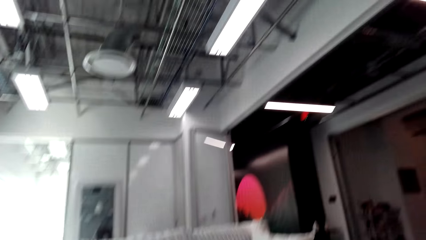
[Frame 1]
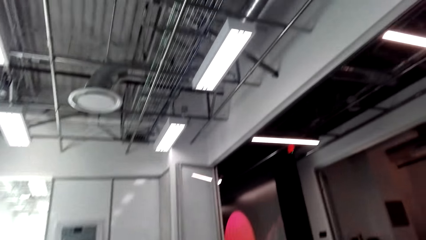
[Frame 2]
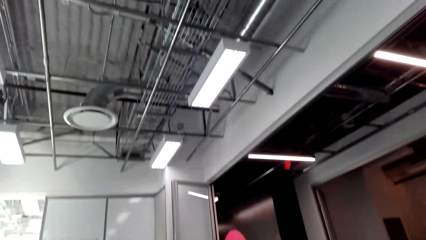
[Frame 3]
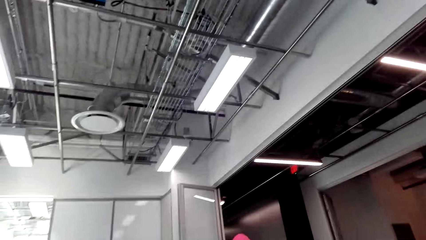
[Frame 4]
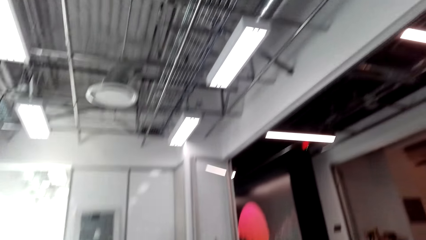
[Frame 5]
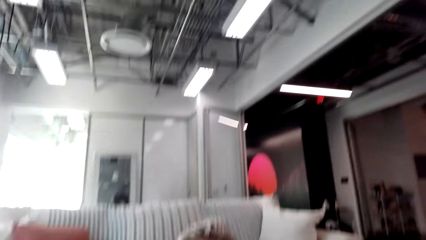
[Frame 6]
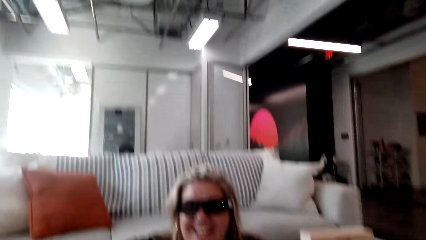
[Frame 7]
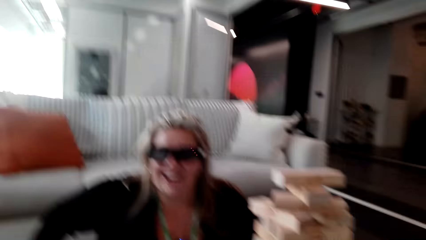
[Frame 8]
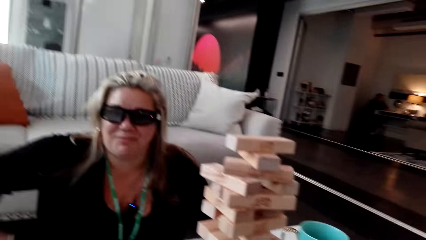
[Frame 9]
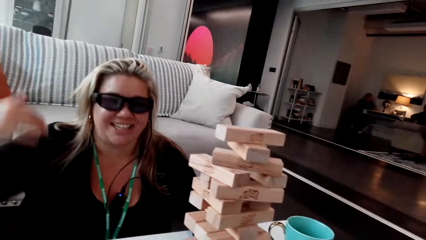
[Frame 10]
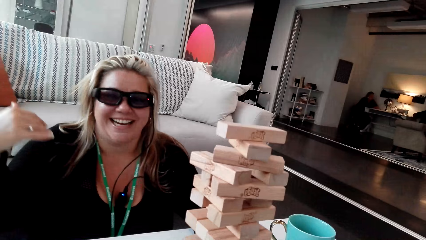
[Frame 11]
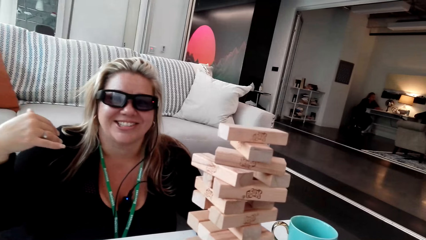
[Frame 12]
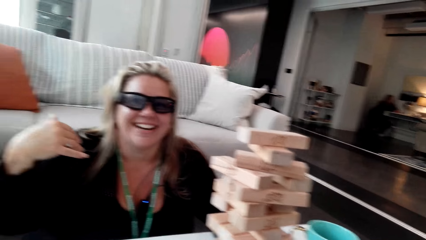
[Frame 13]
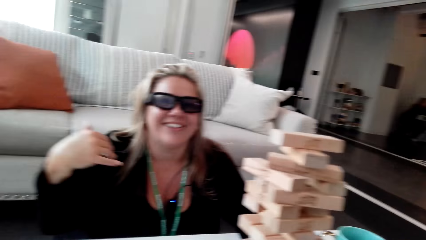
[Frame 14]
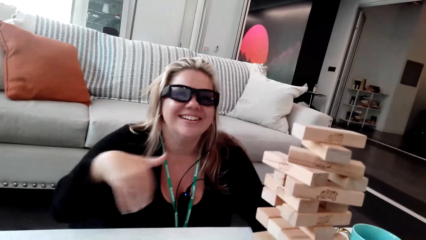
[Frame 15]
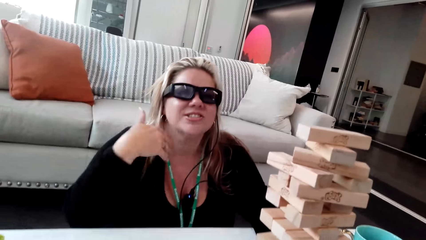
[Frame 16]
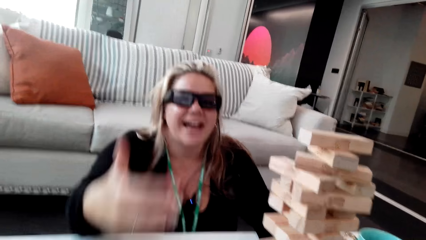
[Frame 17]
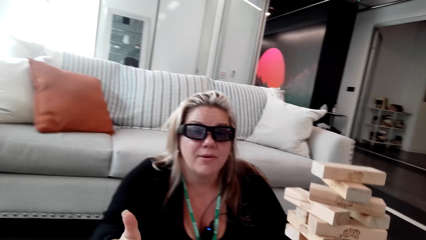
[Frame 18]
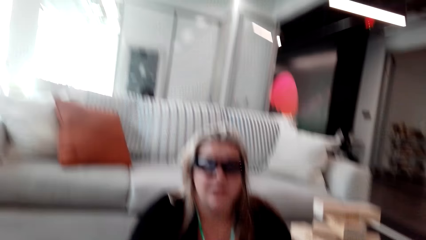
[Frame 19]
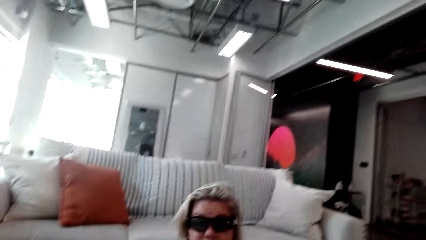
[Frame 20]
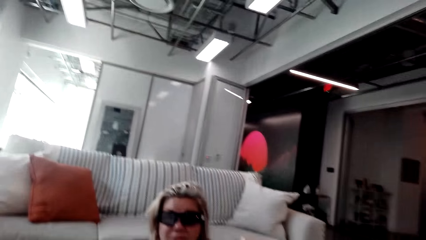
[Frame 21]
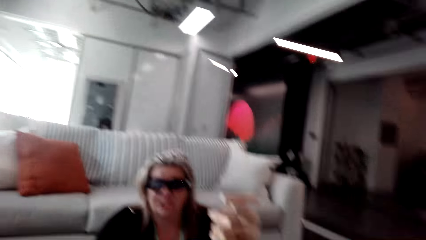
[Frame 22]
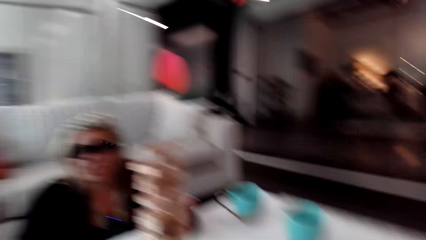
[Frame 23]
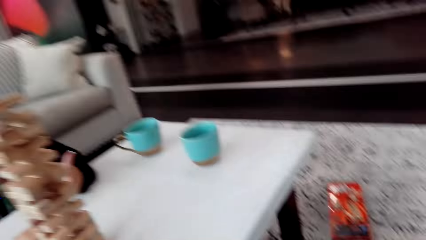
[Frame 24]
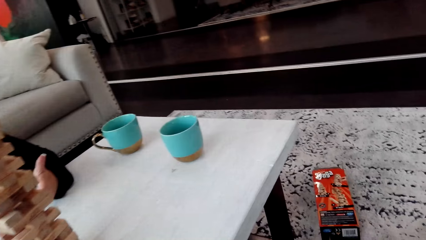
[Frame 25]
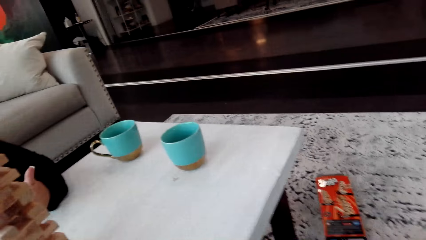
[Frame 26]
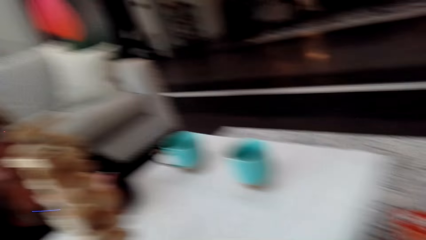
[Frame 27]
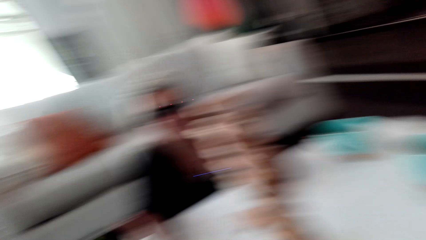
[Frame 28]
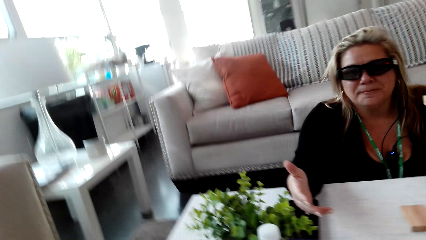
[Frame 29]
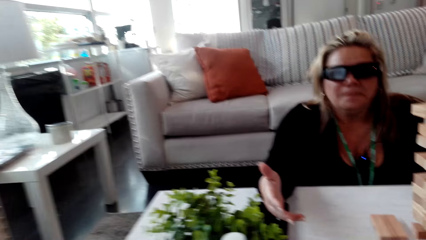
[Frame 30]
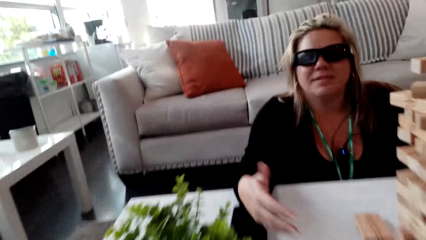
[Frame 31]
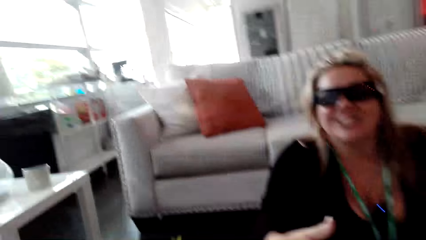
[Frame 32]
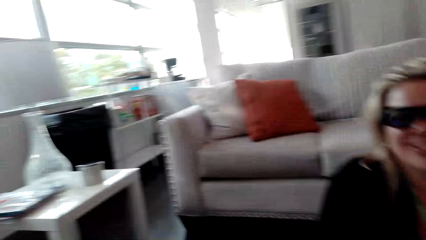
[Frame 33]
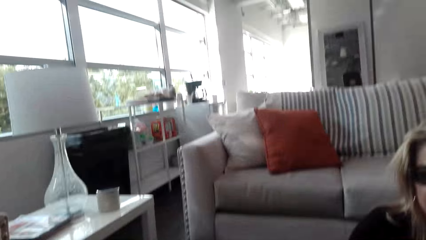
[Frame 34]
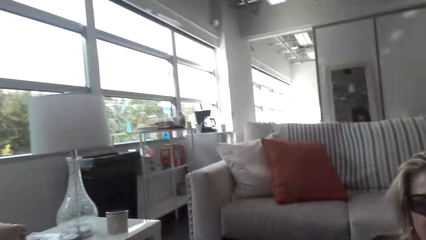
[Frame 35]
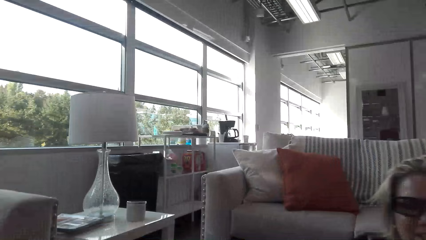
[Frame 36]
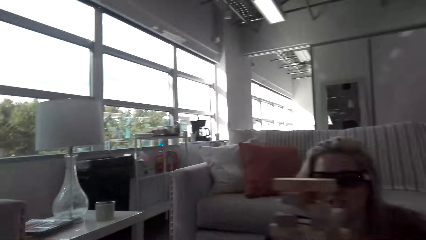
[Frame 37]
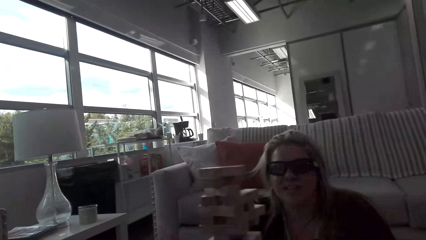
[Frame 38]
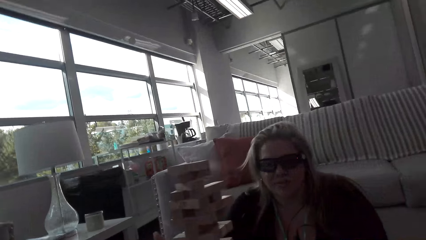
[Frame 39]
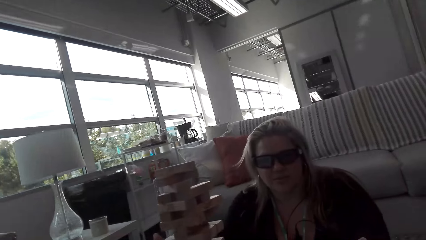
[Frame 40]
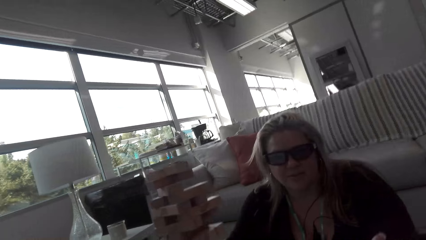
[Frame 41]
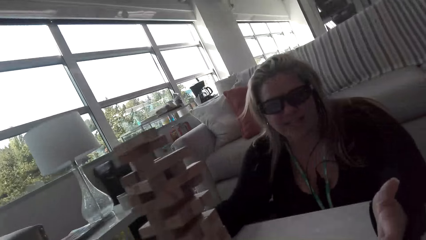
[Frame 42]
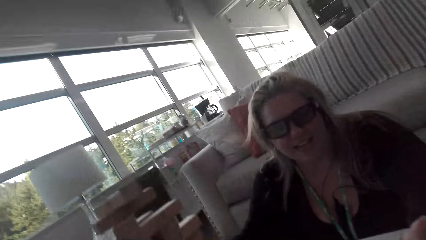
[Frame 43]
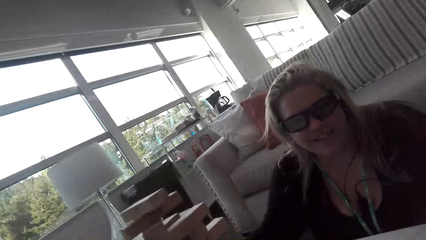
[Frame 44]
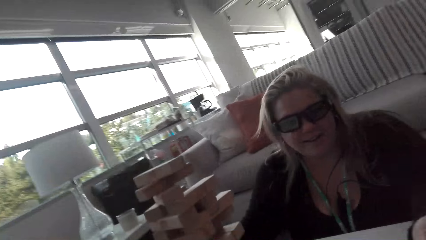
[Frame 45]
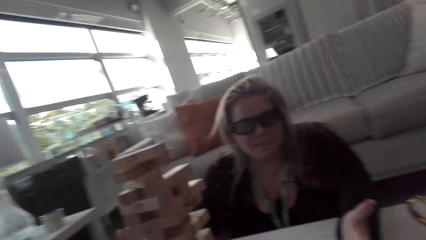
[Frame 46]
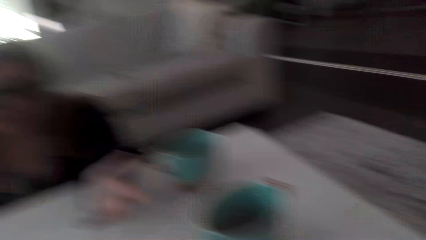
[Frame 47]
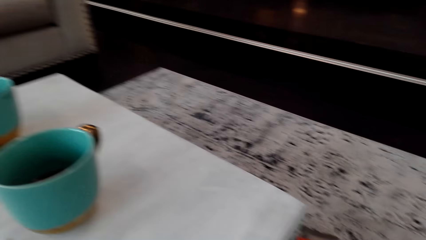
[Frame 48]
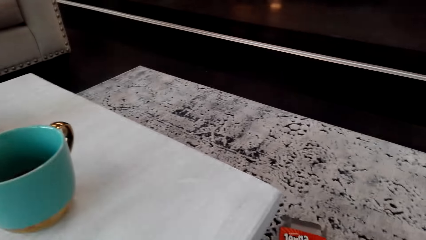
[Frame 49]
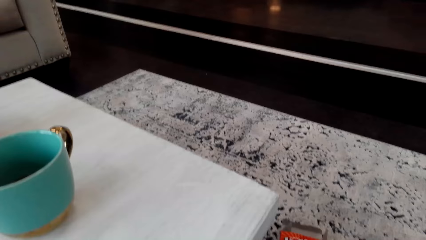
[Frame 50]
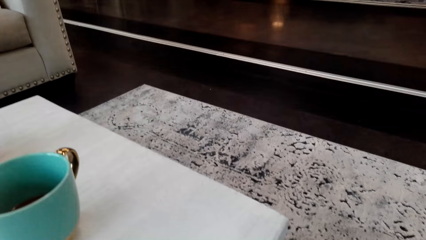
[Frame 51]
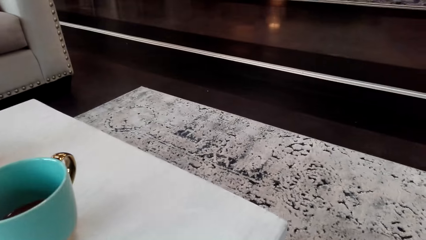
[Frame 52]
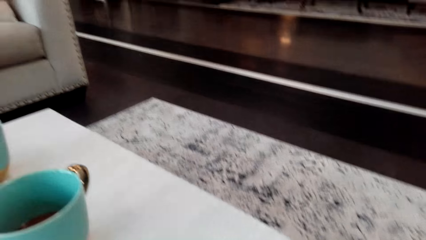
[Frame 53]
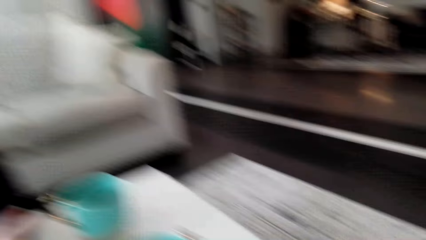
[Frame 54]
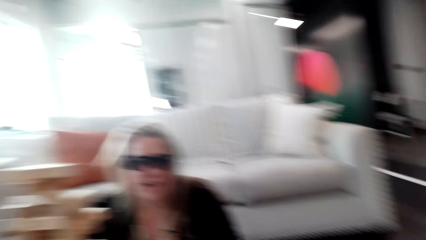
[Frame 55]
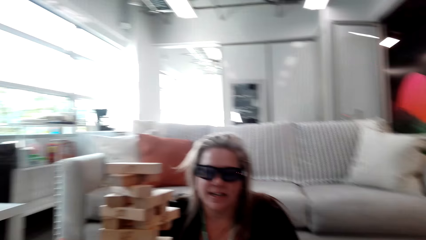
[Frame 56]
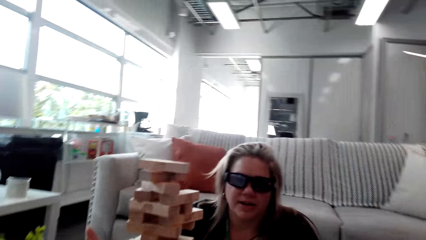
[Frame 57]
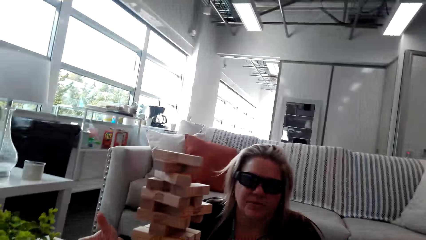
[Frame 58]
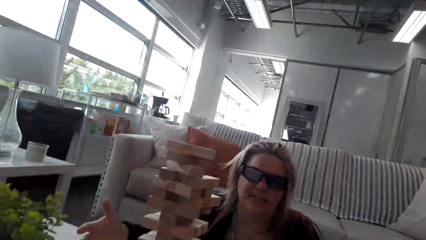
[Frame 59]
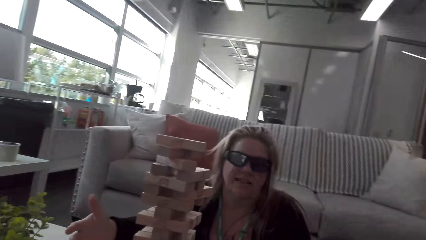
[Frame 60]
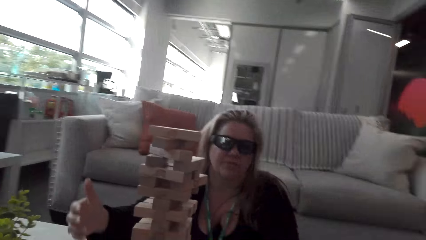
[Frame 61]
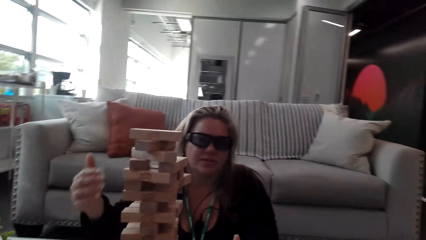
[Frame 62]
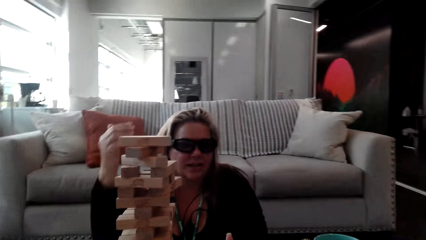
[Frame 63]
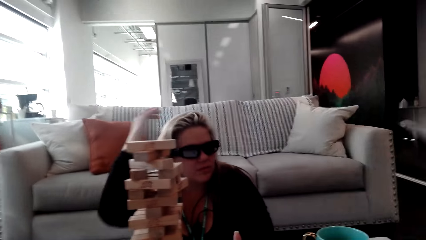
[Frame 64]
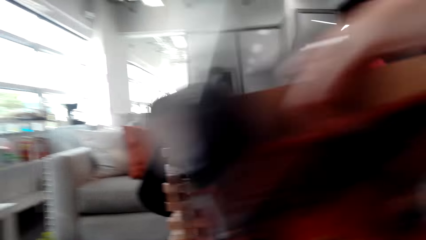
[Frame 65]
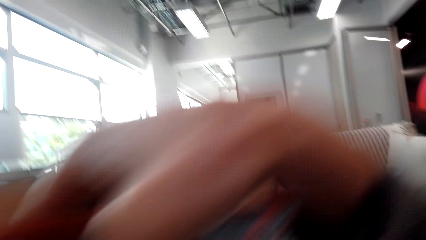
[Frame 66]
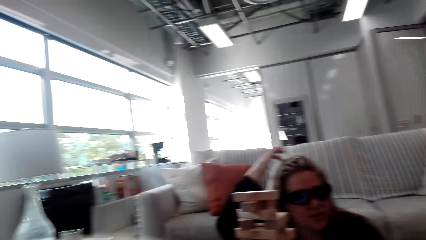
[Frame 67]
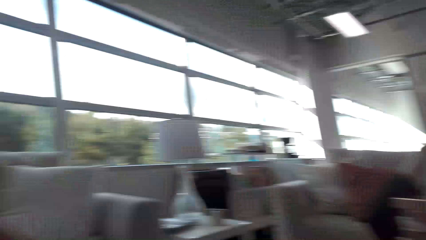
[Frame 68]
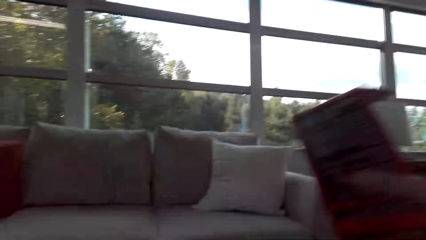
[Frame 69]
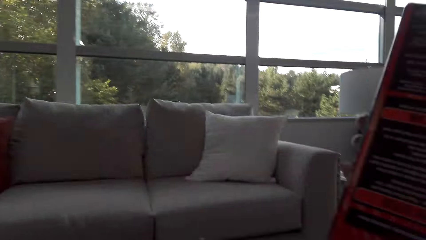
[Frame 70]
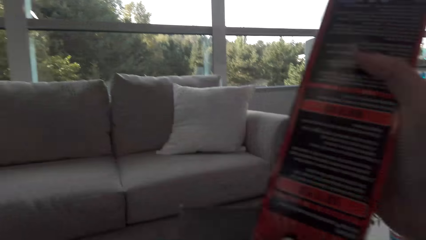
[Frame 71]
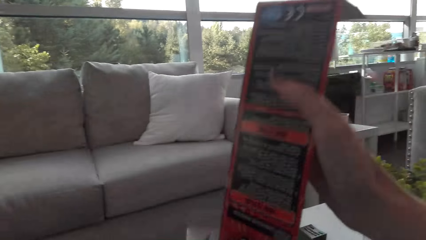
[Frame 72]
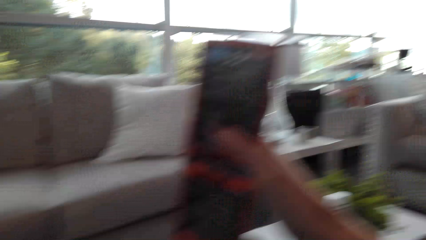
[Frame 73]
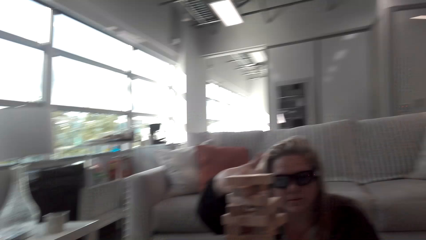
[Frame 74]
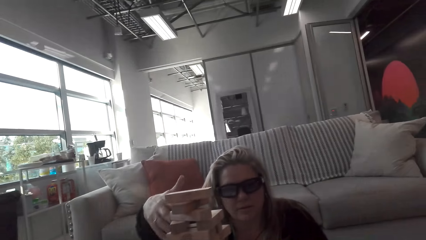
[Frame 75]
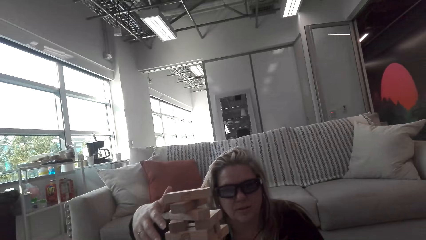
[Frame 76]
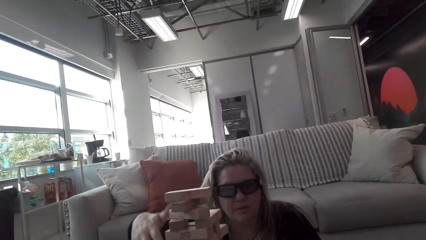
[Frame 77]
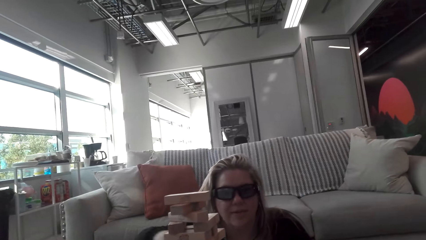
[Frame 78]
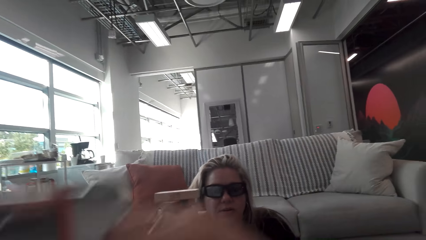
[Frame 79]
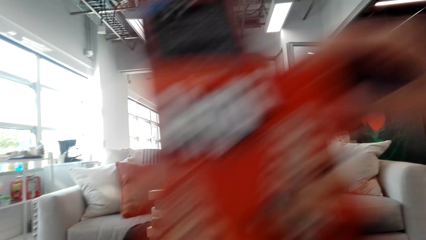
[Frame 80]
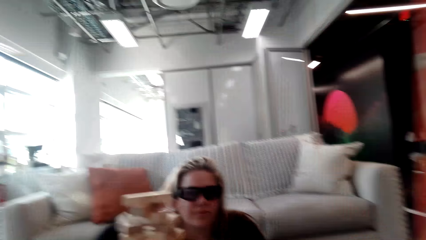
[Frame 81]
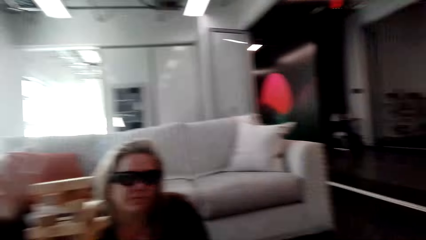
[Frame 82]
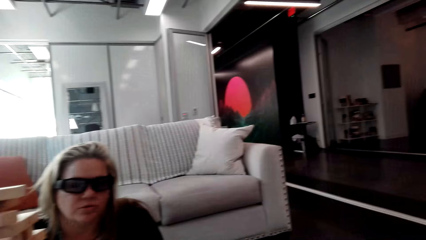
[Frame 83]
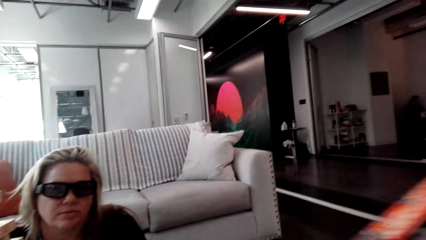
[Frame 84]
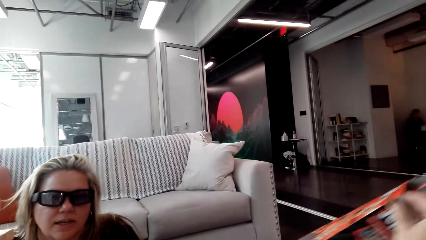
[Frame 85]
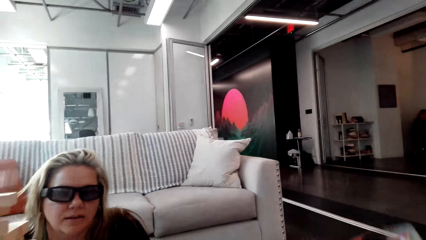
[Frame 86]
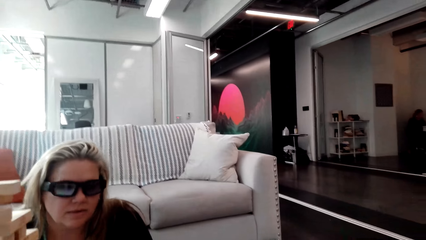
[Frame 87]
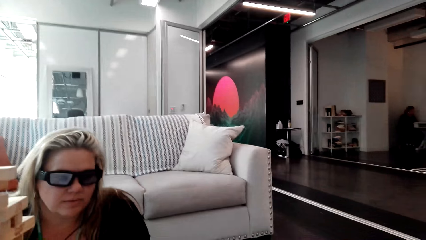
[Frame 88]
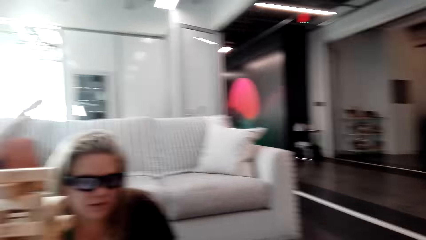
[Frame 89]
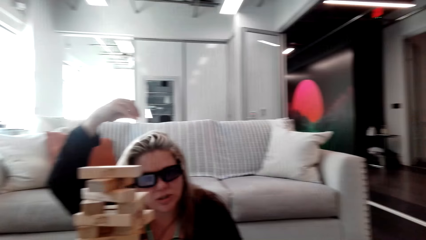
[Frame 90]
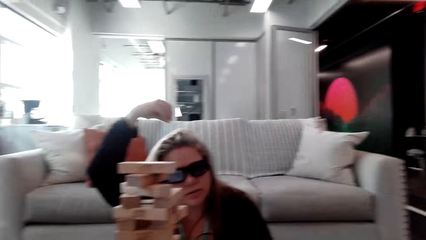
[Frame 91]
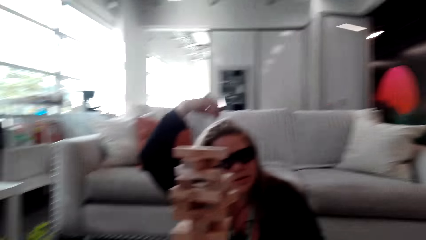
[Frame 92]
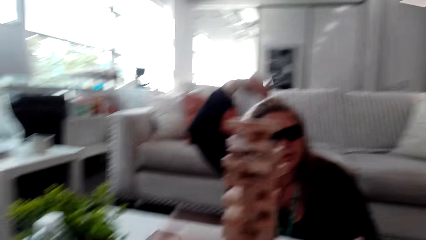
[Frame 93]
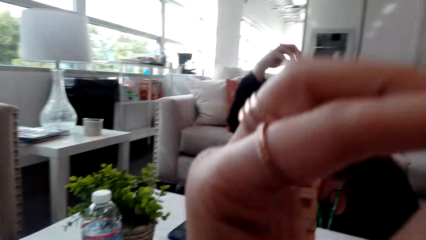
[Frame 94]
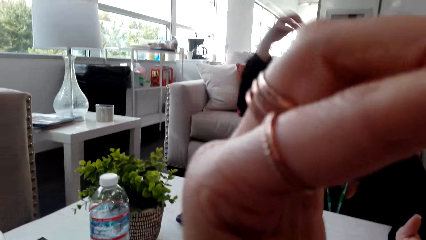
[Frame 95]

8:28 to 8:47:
The camera wearer looks at the ceiling. They look around the room. A woman touches her hair. The camera wearer looks around the room and carries a box. The woman talks to the camera wearer. The camera wearer holds the box and puts the box on the table. The woman touches the head.
